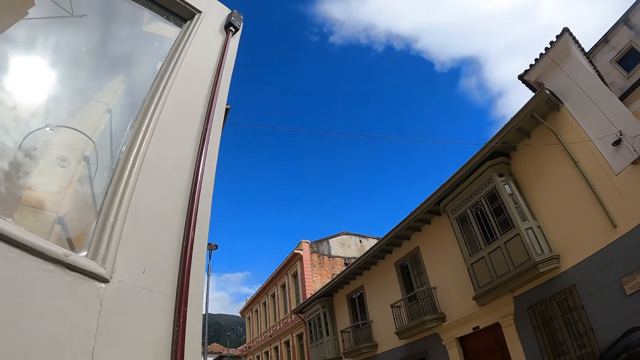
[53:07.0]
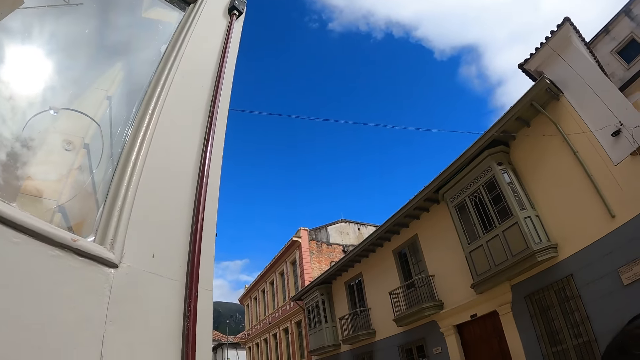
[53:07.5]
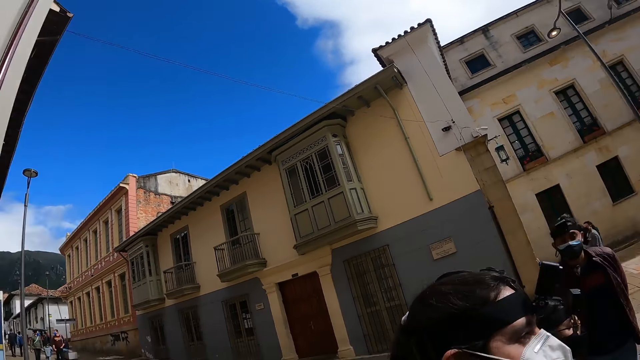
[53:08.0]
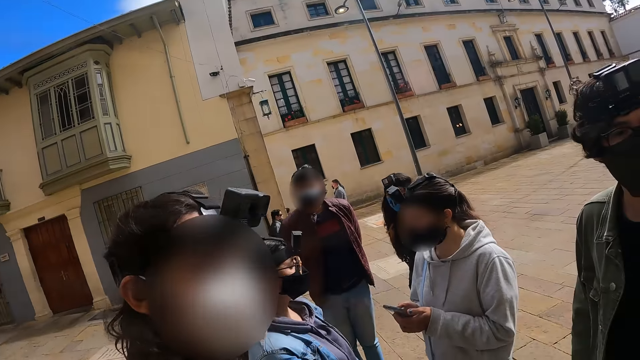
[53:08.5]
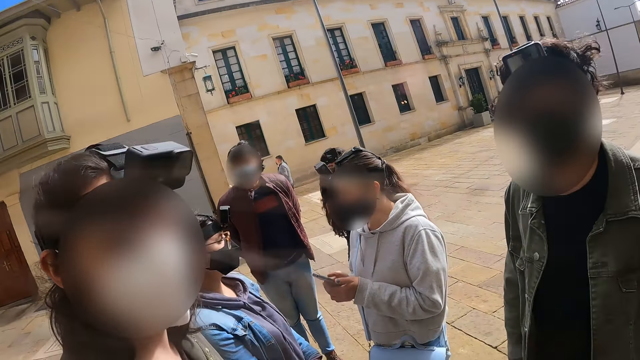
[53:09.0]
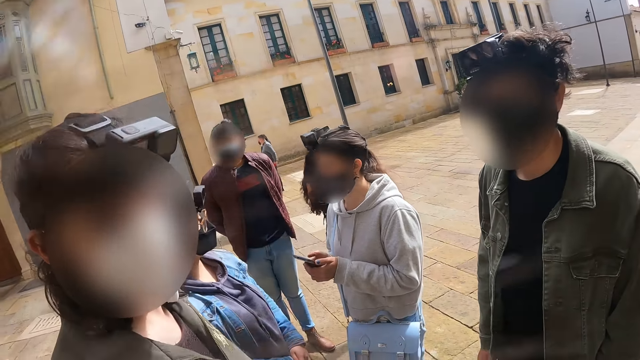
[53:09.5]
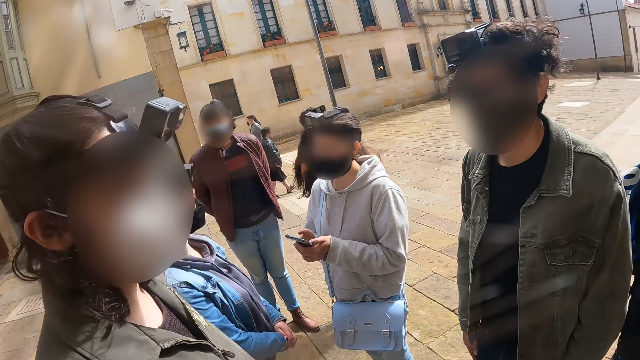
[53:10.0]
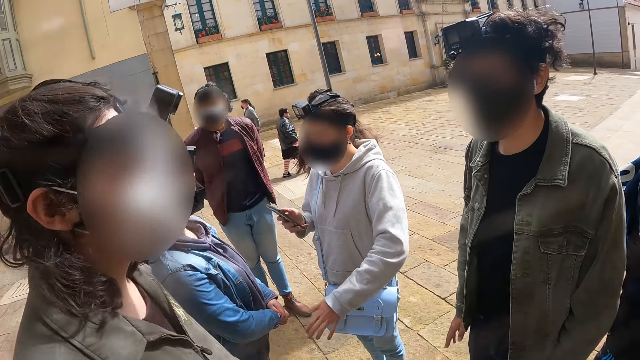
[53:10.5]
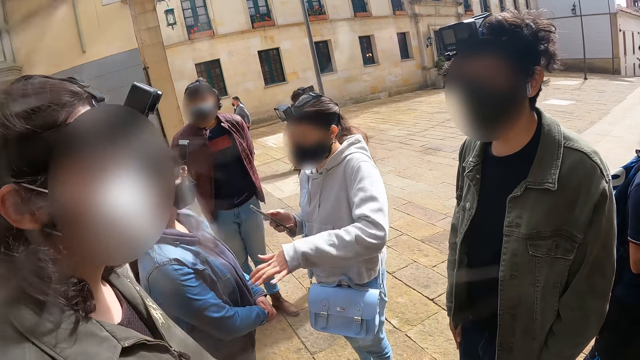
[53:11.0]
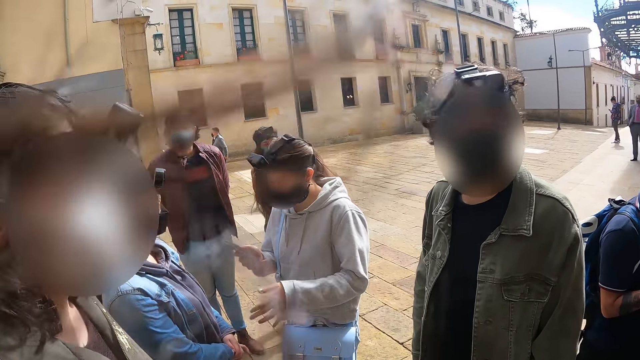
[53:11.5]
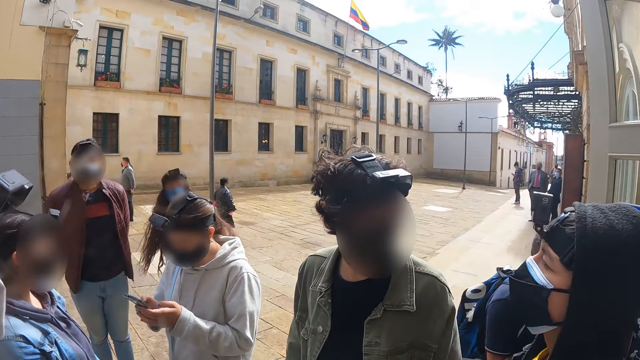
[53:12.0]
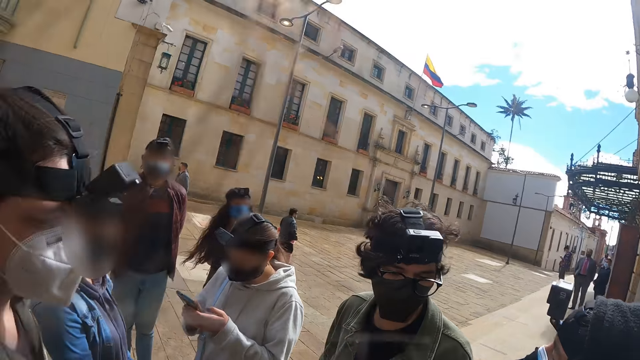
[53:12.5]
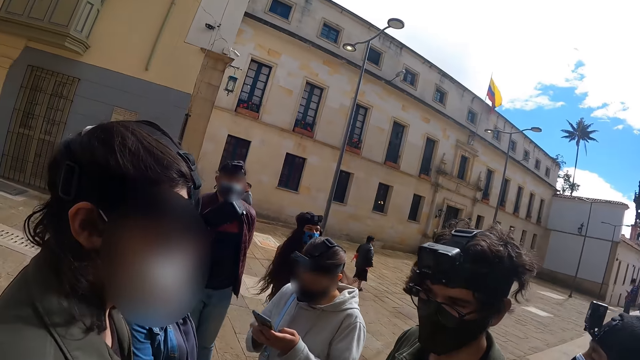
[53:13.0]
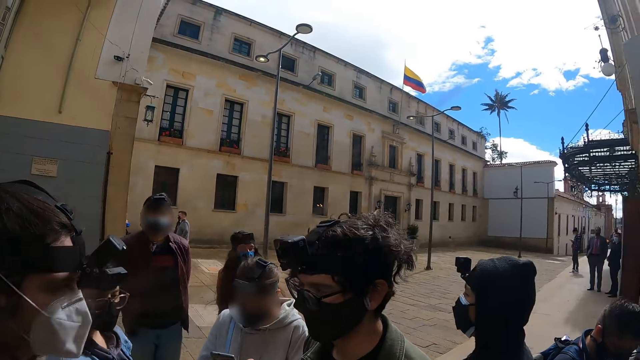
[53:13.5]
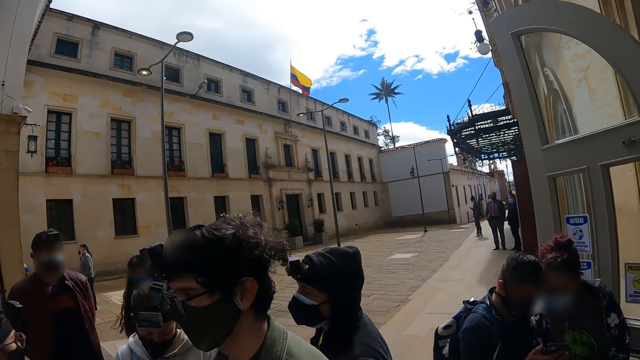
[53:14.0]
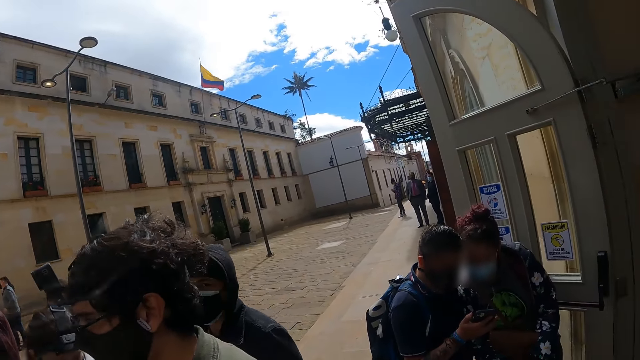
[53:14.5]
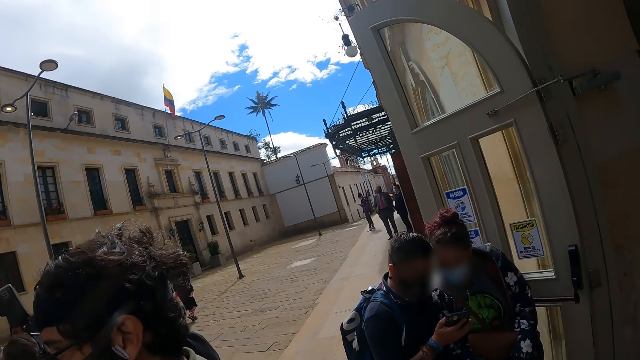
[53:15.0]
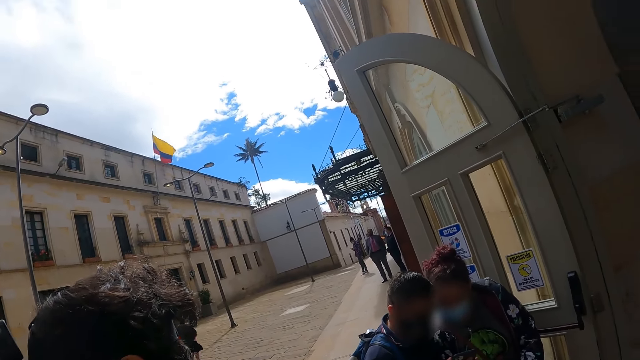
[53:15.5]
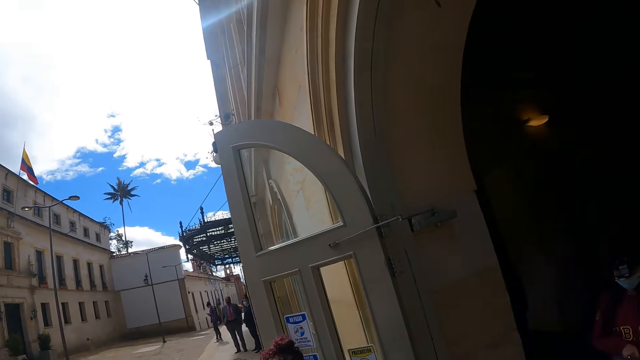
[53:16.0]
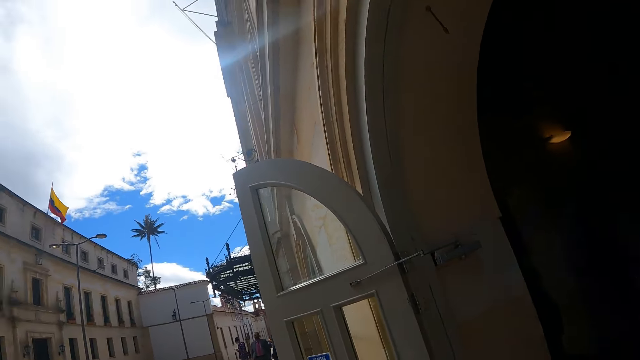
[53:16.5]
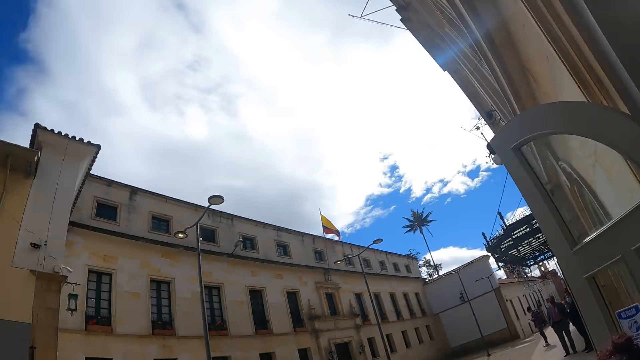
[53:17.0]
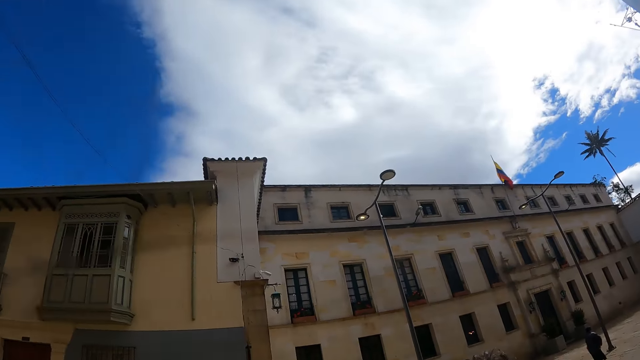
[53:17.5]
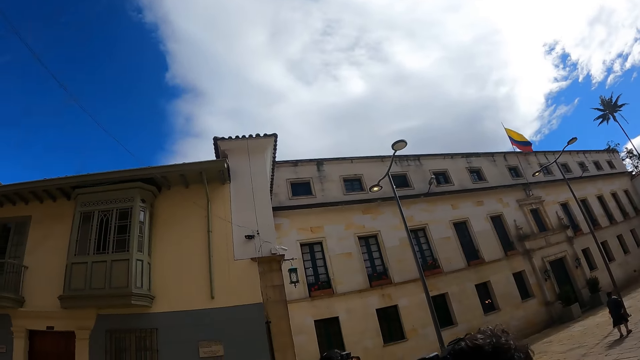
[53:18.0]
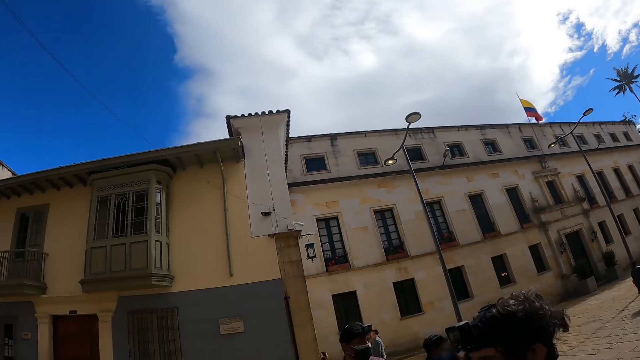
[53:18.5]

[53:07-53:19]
The camera wearer interacts with a lady. The lady operates a phone. The camera wearer stares at a building. They look around the street.

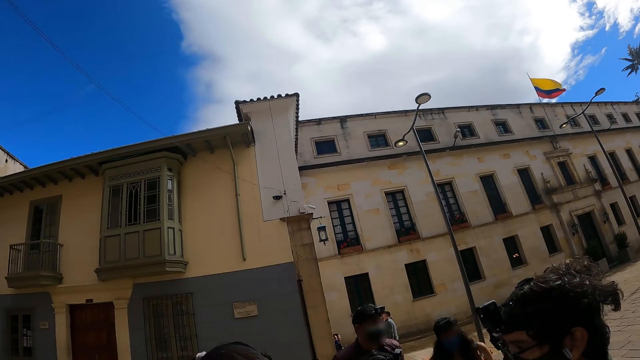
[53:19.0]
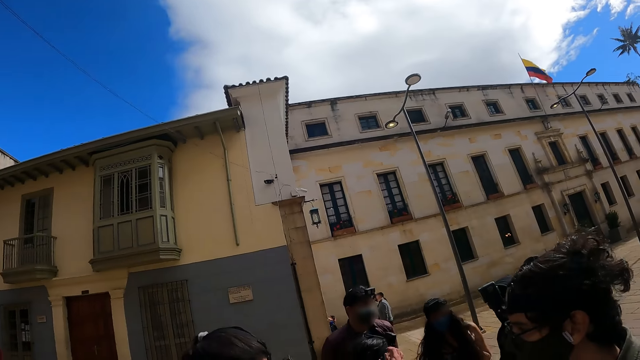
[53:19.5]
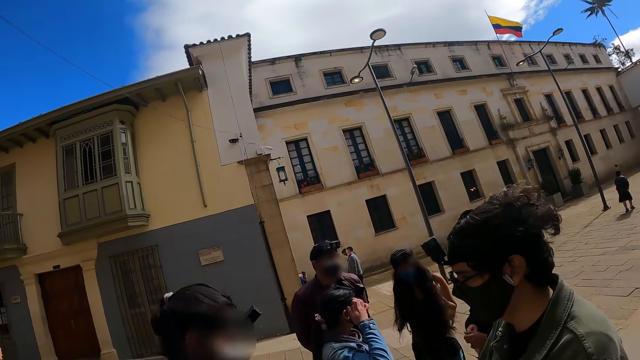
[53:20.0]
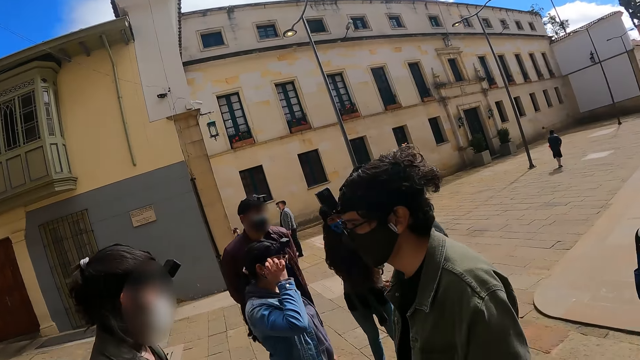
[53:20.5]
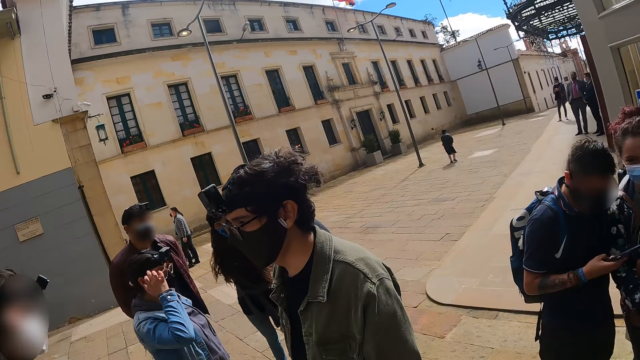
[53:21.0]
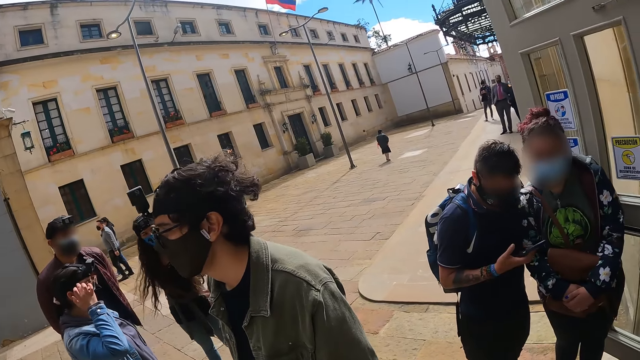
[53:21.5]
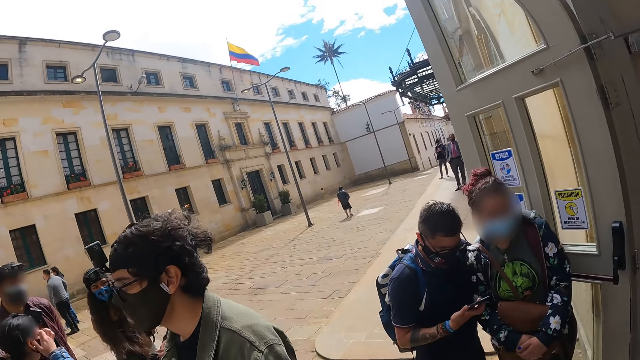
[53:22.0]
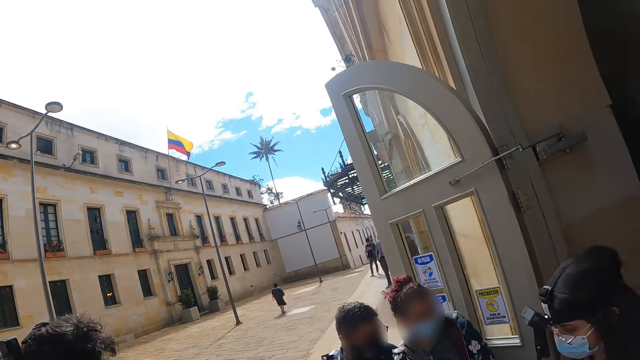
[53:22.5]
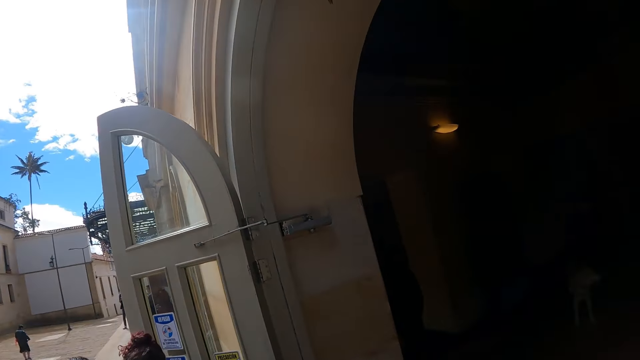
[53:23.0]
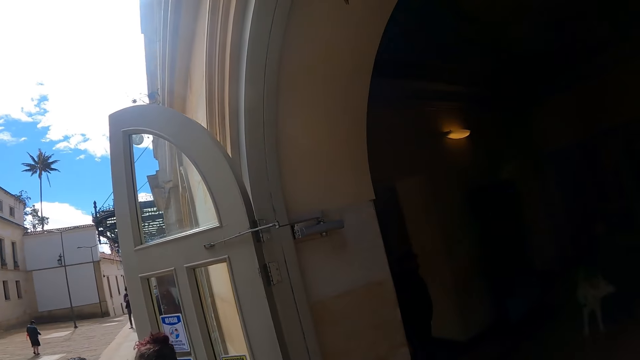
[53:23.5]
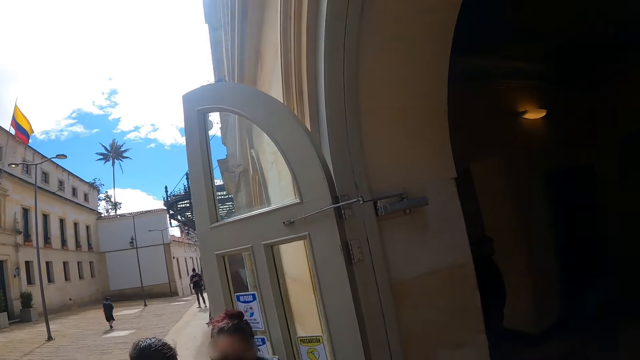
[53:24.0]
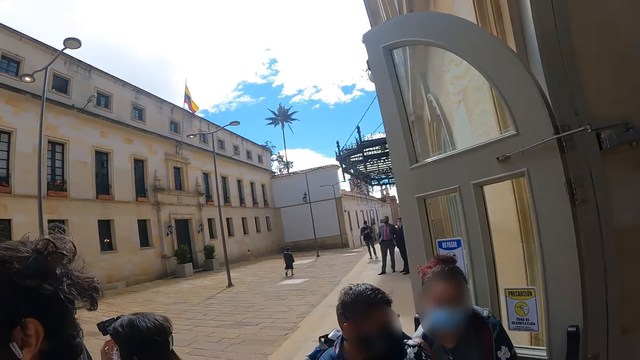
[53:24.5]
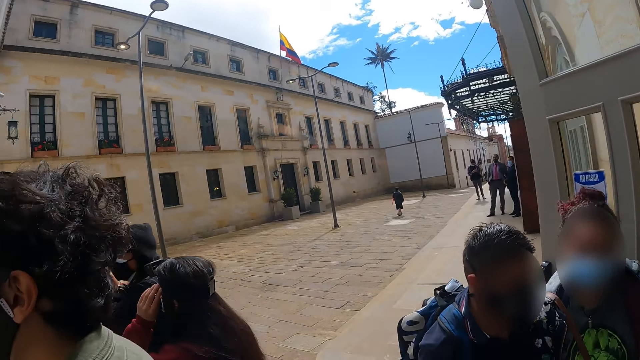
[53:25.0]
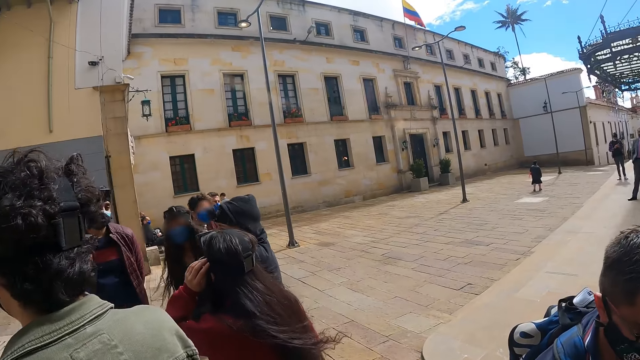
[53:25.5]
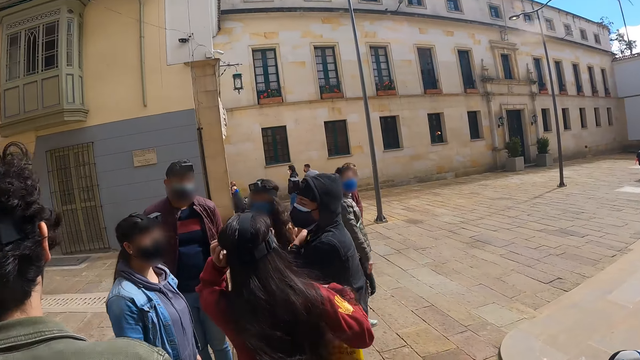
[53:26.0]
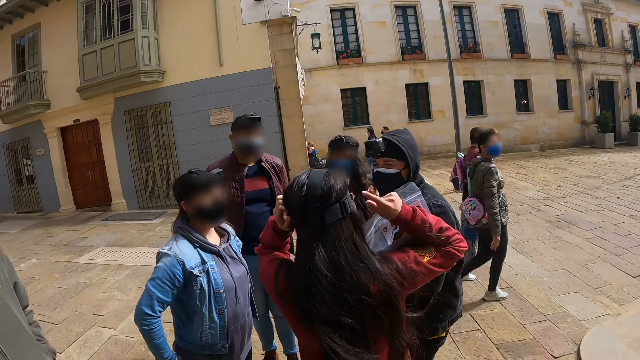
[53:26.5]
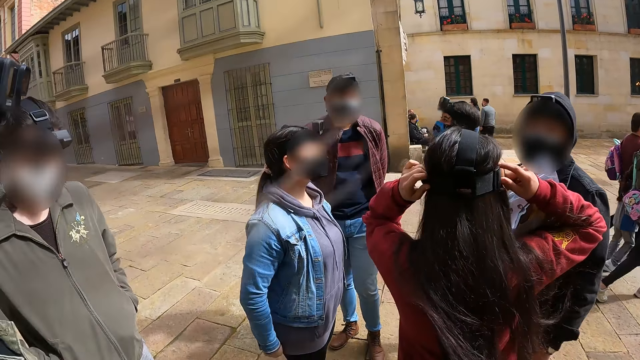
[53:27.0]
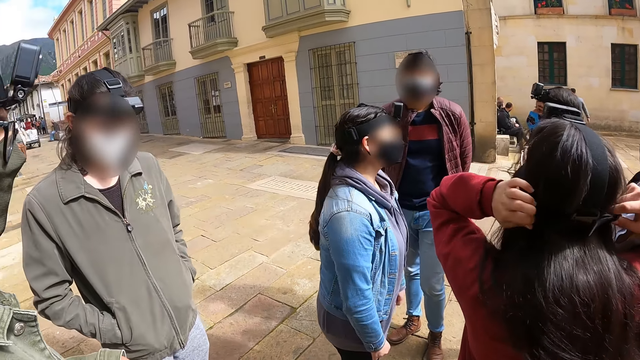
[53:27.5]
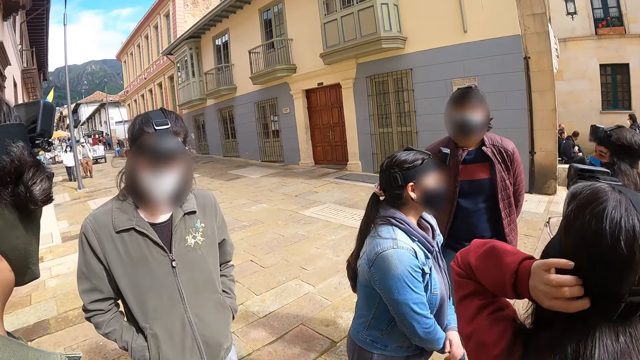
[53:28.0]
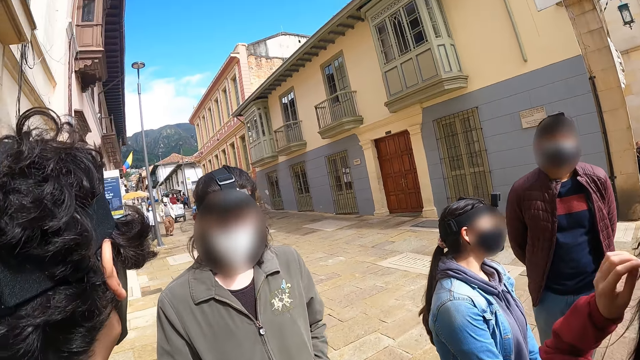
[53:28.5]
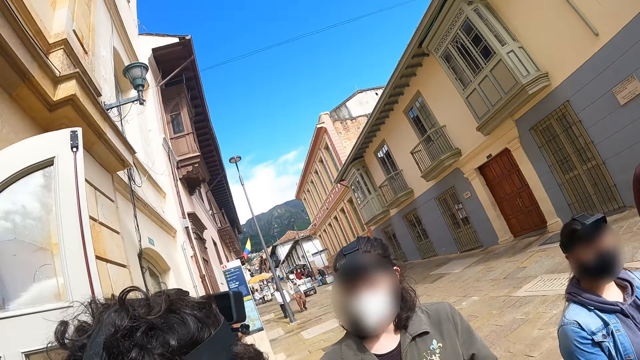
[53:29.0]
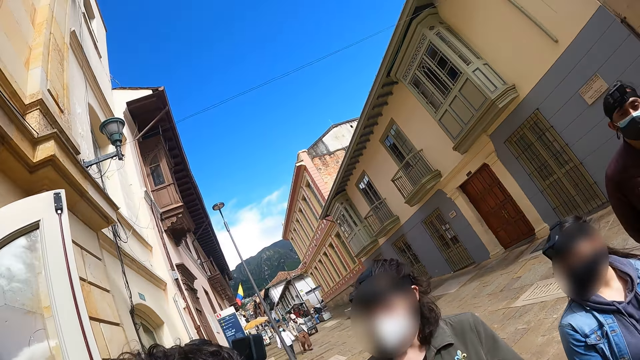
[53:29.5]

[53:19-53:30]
The camera wearer stares at a crowd. They stare at a building. They stare at the crowd.
